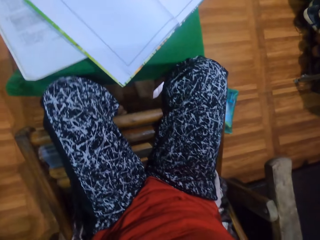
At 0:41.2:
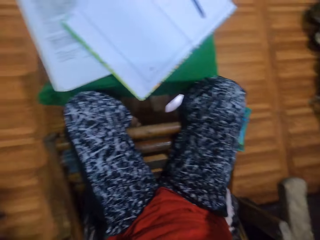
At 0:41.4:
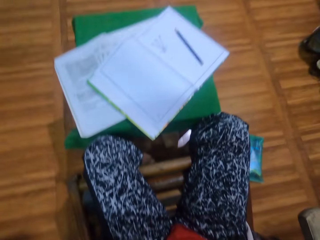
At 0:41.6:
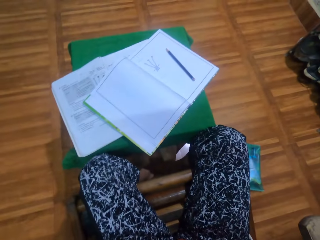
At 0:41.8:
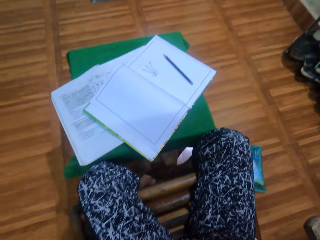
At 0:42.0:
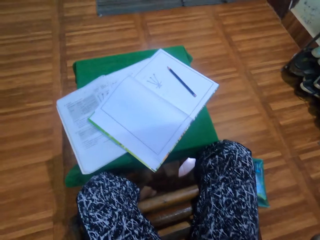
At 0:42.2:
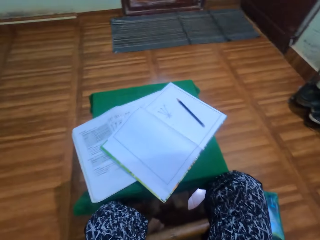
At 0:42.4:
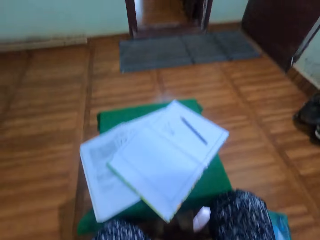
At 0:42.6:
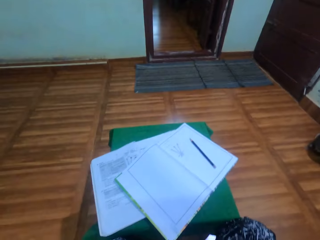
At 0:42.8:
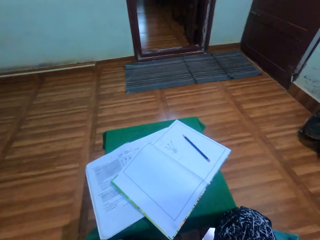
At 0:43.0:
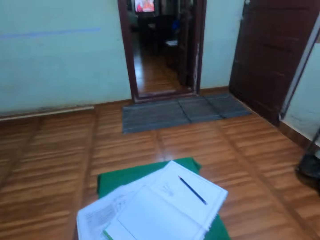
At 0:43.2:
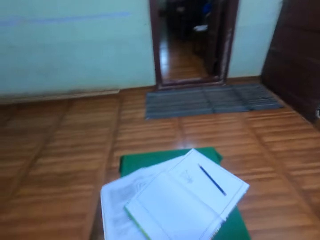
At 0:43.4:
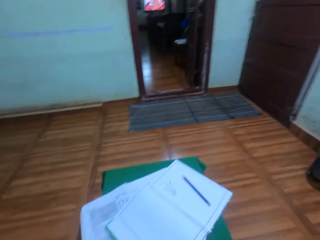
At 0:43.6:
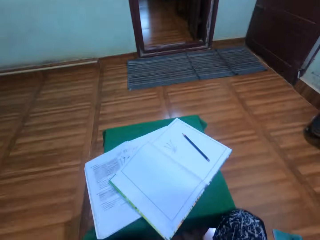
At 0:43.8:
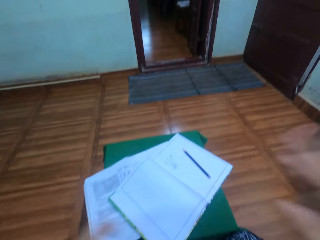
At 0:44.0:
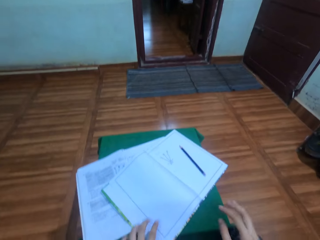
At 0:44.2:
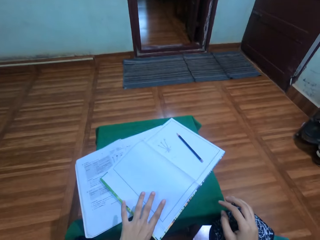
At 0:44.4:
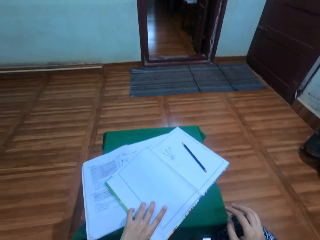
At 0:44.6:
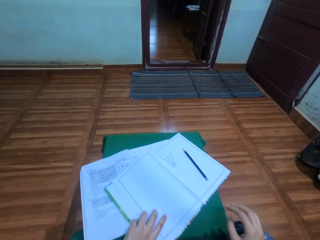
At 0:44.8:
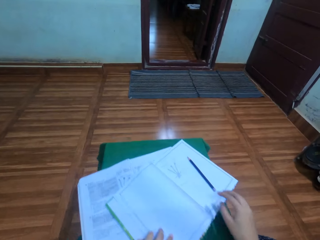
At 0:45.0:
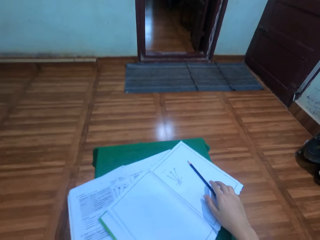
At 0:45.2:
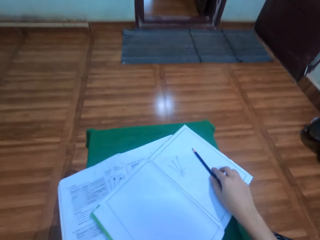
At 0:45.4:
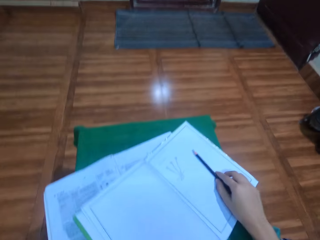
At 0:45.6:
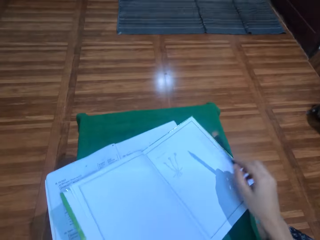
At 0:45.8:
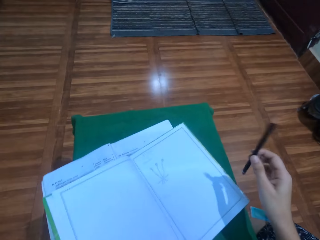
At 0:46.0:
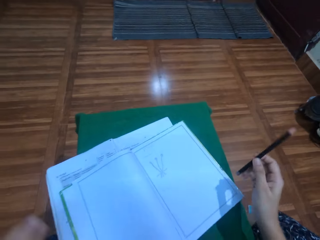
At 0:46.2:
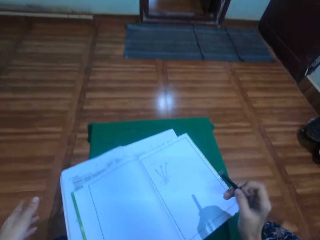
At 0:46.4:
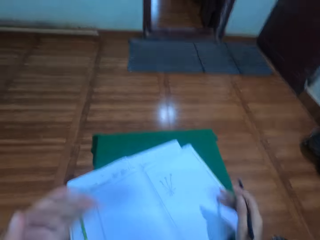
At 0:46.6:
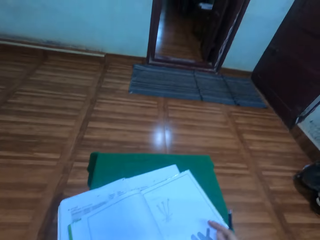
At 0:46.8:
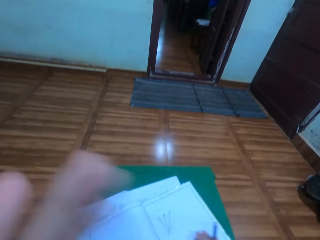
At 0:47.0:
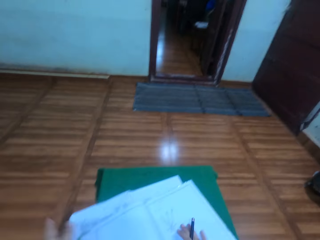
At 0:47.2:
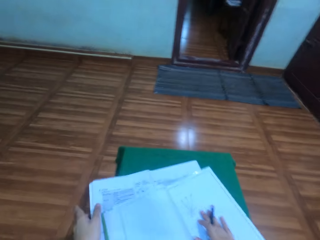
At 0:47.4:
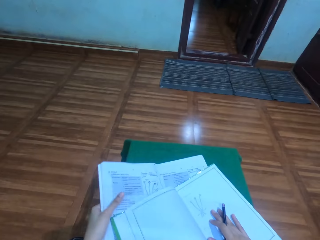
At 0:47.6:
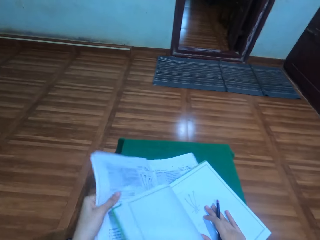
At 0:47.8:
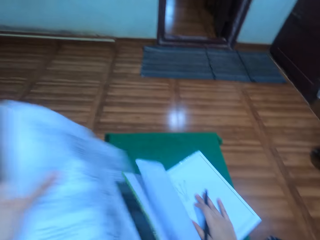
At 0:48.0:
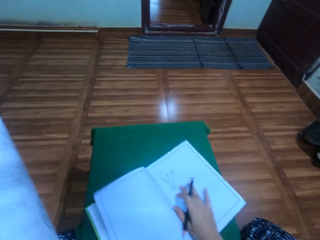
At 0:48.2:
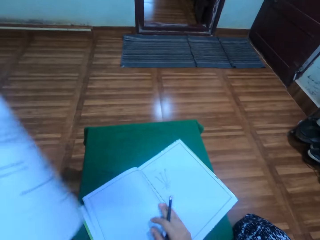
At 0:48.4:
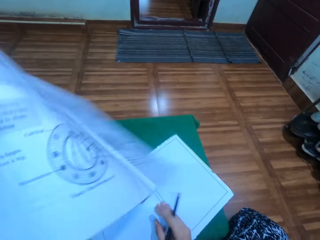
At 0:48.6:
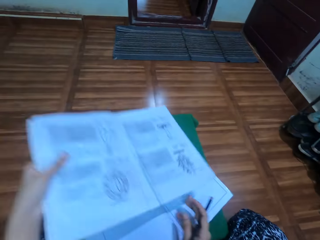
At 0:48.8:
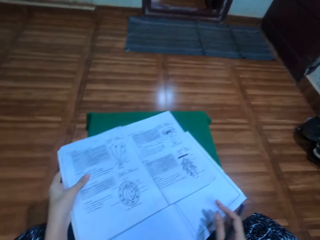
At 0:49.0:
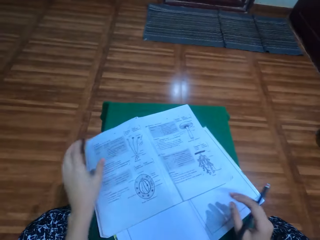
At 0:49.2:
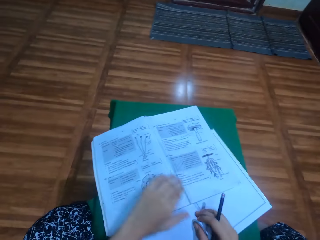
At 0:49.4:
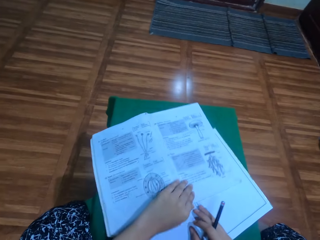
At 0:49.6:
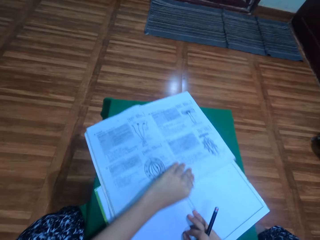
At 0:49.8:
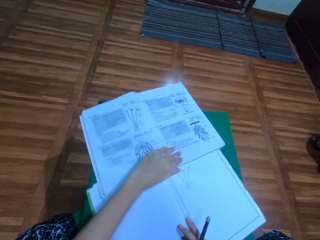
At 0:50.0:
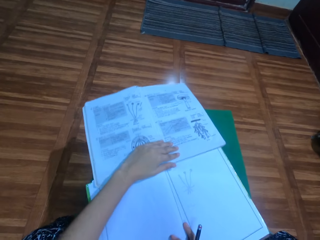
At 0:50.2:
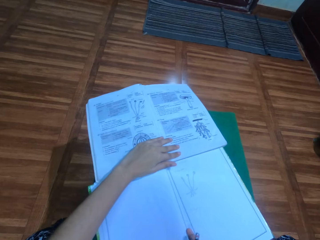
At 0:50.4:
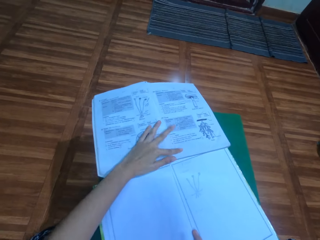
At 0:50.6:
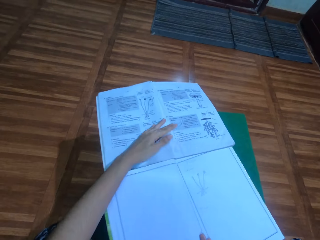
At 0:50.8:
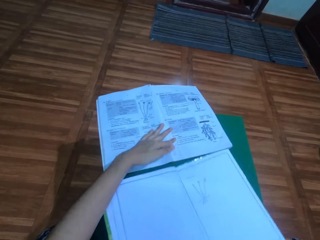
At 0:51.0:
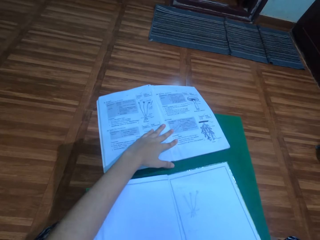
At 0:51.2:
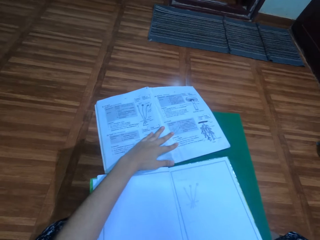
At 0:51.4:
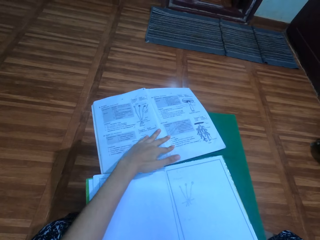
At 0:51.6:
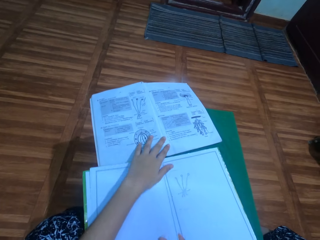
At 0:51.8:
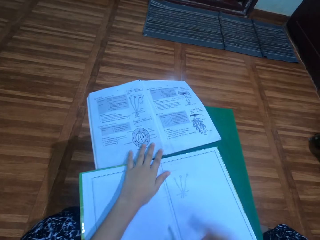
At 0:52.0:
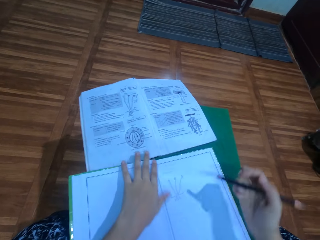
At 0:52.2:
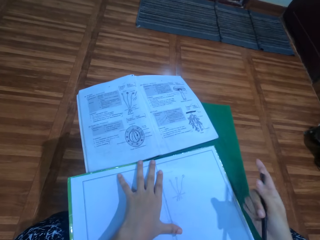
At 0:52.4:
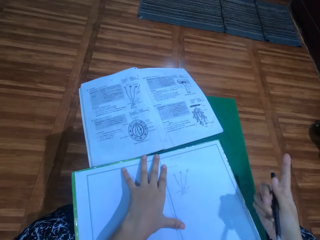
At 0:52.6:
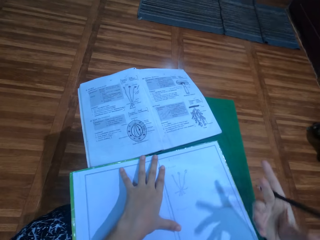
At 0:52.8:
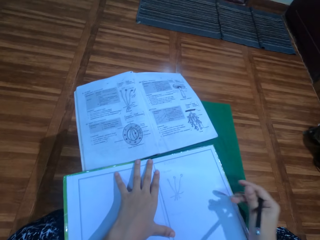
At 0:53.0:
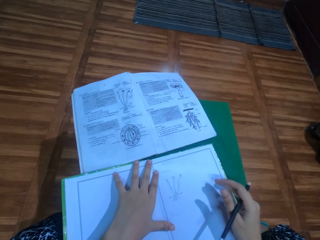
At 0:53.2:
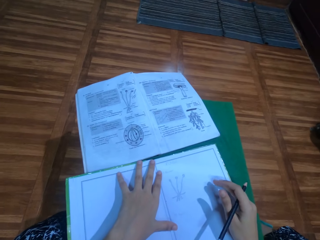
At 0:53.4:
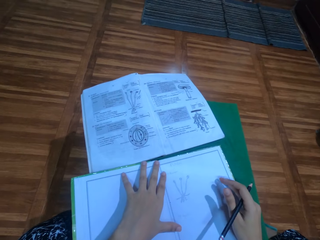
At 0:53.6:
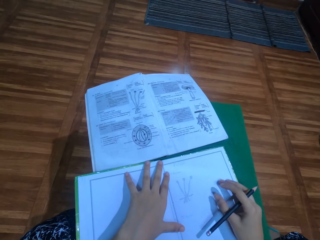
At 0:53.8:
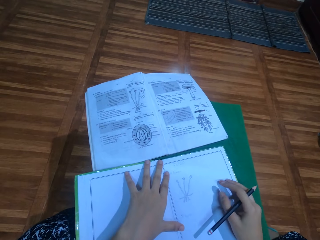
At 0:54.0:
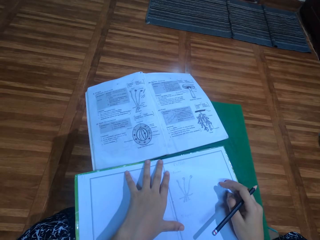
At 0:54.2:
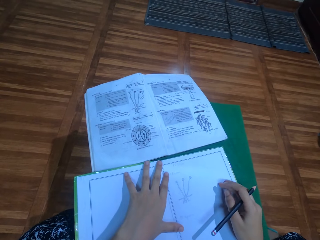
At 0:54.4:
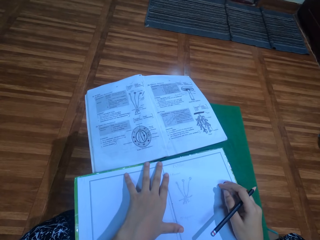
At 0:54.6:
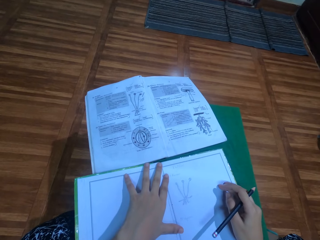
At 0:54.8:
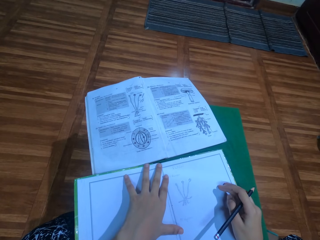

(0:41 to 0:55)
The camera wearer puts down his hand. He holds the drawing book with the left hand and moves the book. He holds the pencil. He picks up the pencil on the drawing book with the right hand. He moves the left hand. He pulls the book. He picks up a textbook on the stool with the left hand. He places the textbook on the drawing book with the right hand. He moves the textbook on the stool with the left hand. He holds the drawing book with the left hand.

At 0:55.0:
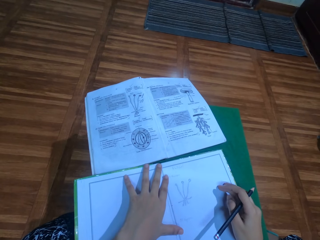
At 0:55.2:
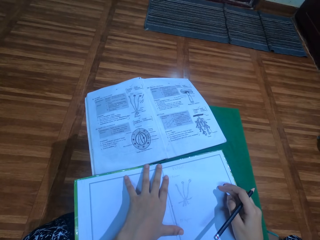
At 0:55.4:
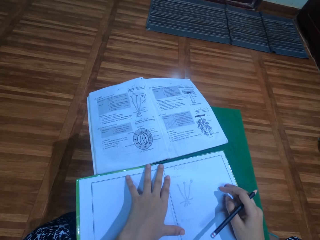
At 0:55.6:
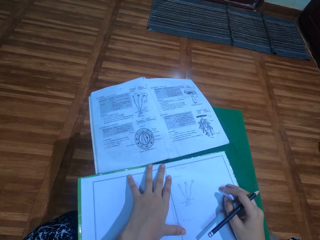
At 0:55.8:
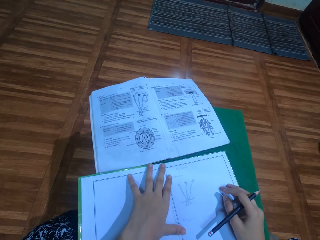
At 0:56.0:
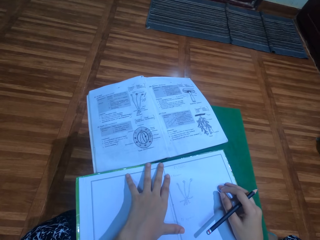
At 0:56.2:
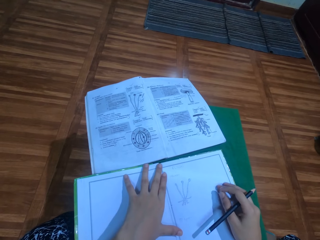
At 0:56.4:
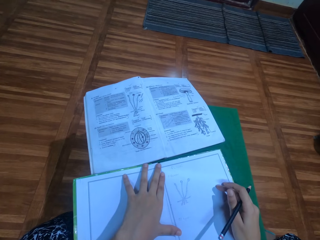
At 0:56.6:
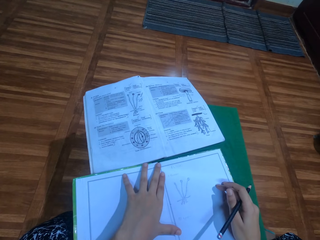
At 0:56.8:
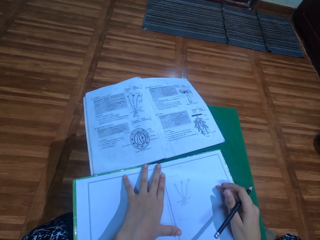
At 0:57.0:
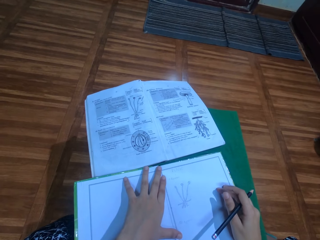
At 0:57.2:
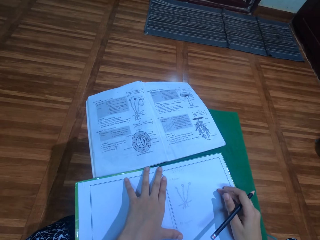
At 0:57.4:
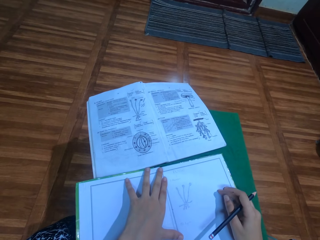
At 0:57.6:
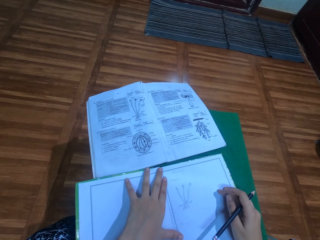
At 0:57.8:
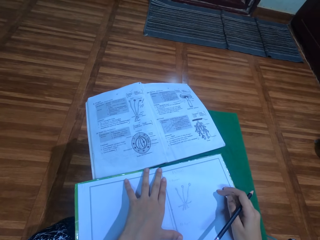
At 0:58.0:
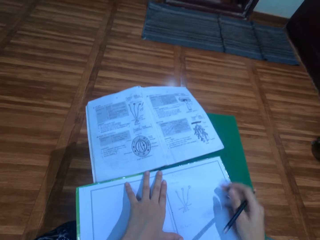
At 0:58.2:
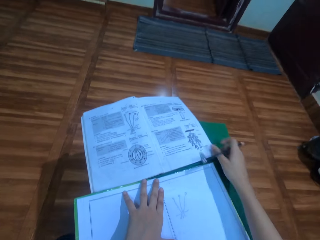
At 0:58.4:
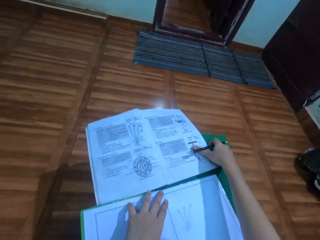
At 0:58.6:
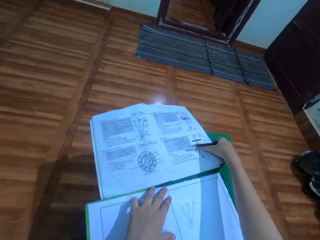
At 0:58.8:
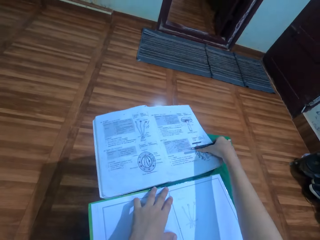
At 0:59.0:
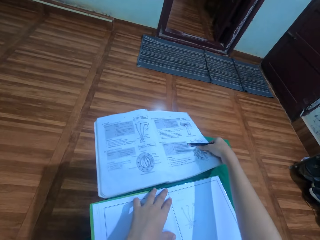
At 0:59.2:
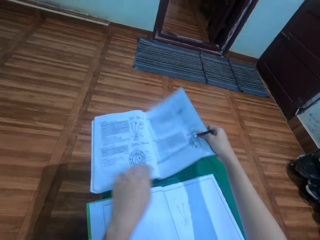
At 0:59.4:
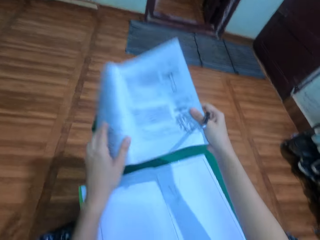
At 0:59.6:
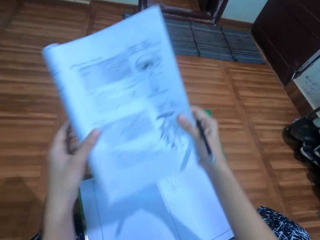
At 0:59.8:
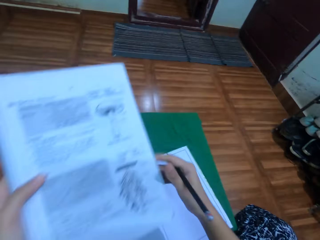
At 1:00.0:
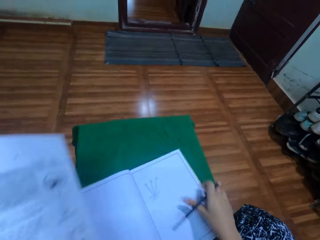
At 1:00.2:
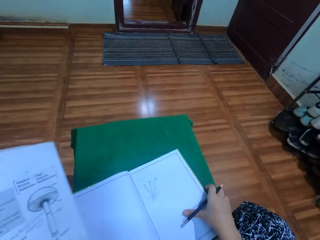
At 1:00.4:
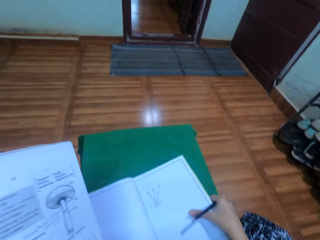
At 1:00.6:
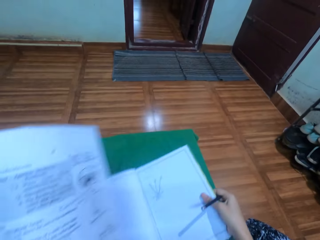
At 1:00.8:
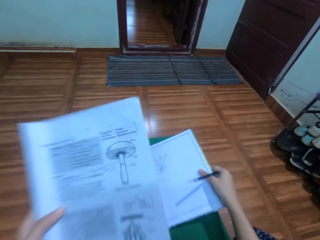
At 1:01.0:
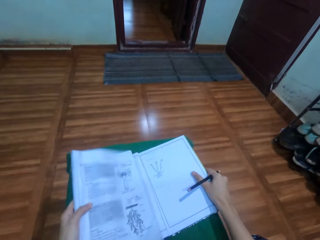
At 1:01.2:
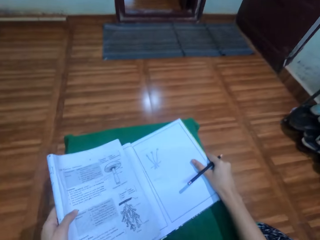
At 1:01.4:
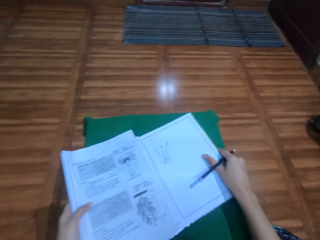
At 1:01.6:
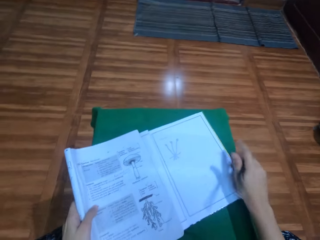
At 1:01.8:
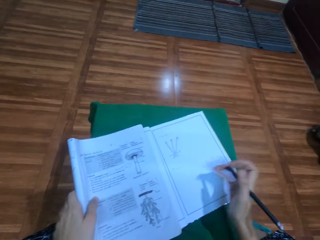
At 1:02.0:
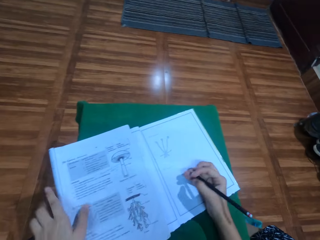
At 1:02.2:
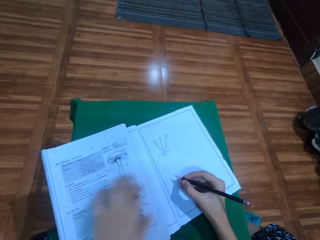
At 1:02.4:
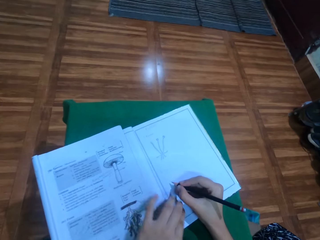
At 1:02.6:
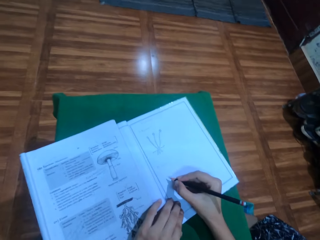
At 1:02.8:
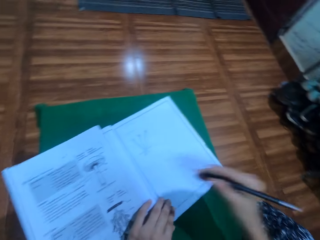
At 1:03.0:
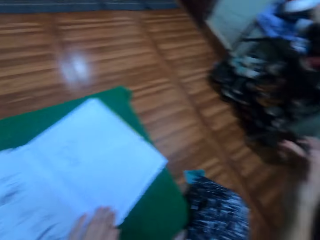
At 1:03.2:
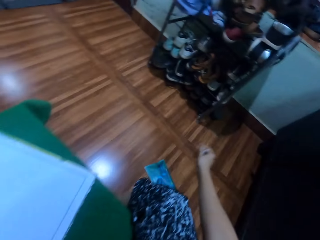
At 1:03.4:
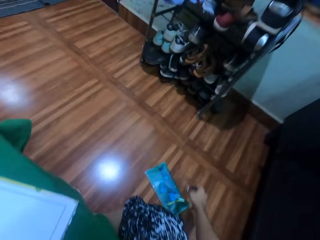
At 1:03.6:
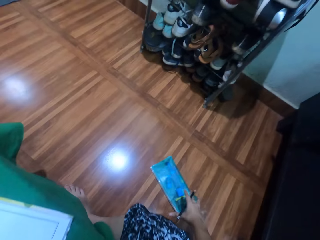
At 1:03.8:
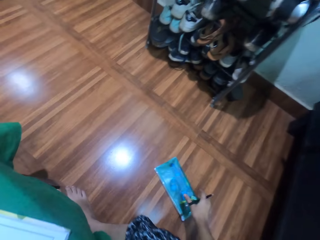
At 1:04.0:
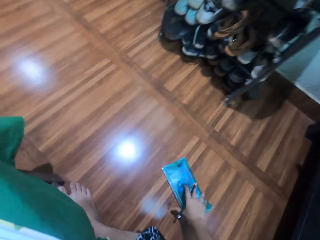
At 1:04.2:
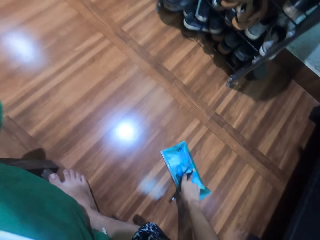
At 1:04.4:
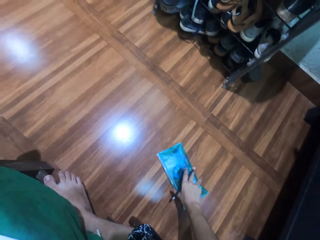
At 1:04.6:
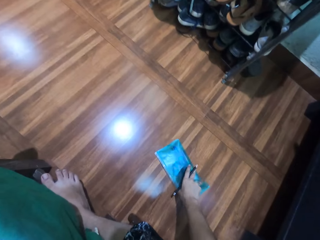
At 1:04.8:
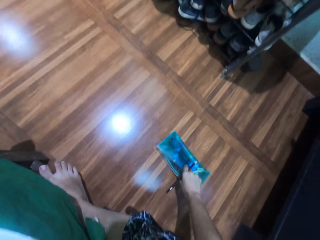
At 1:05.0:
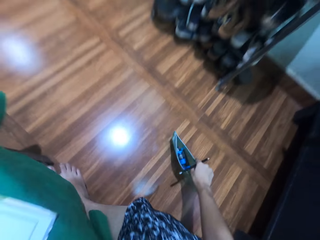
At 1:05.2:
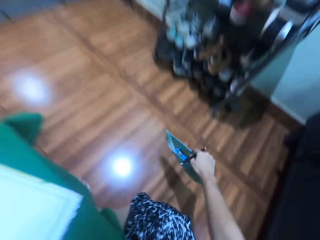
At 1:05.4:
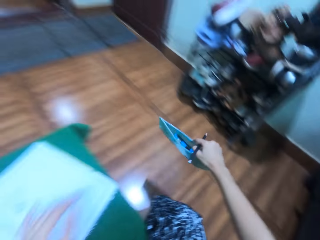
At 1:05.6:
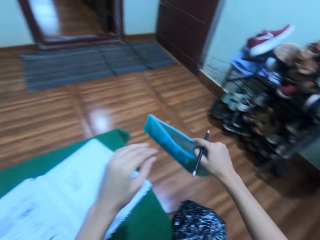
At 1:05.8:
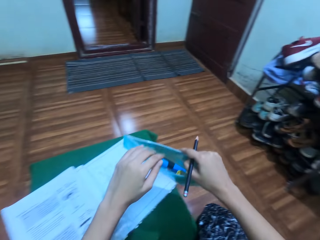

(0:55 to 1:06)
The camera wearer looks at the books. He looks at the diagrams in the textbook. He holds the book. He picks up the textbook on the stool with the right hand. He holds the book with the other hand. He places the textbook in the left hand with the right hand. He moves the book. He places the textbook on the drawing book with the left hand. He moves his hand. He picks up a pencil pouch on the floor with the right hand.
